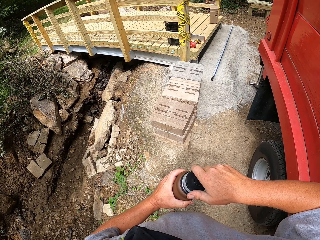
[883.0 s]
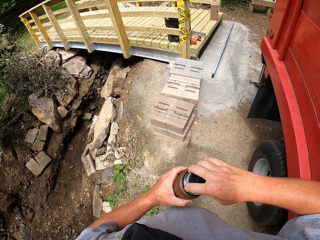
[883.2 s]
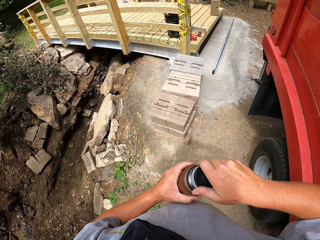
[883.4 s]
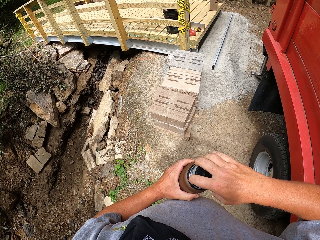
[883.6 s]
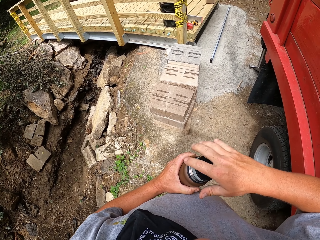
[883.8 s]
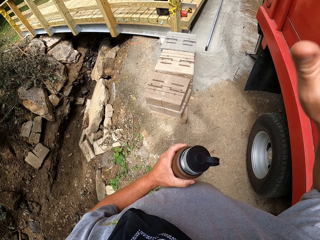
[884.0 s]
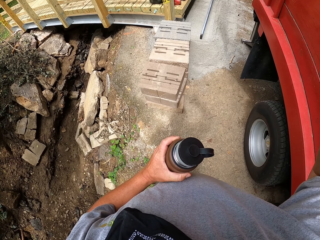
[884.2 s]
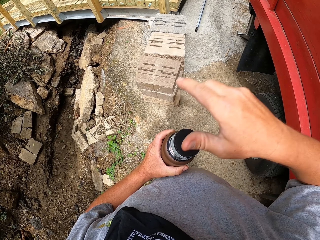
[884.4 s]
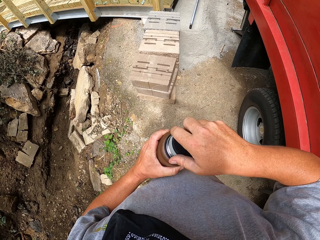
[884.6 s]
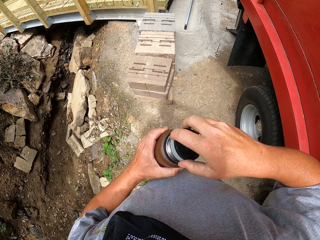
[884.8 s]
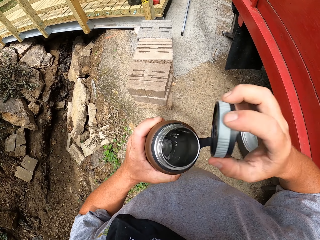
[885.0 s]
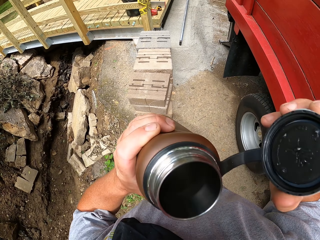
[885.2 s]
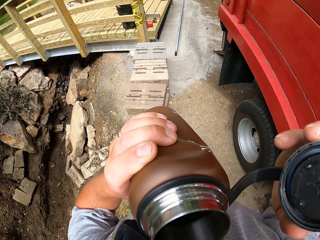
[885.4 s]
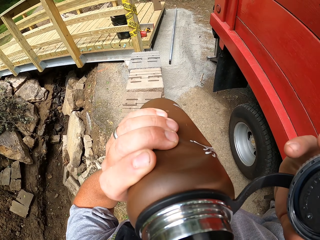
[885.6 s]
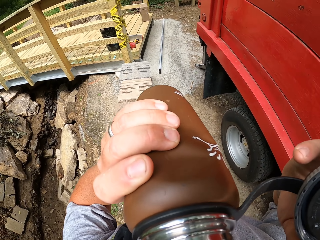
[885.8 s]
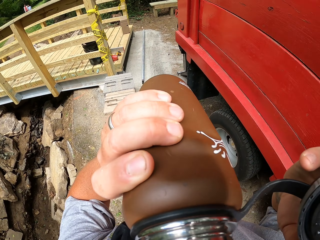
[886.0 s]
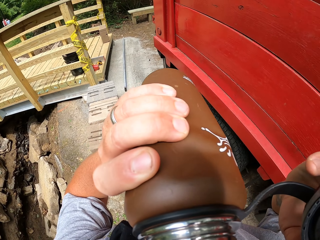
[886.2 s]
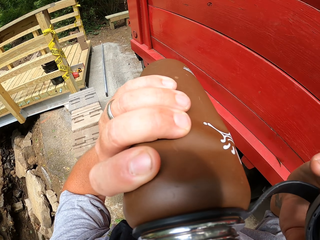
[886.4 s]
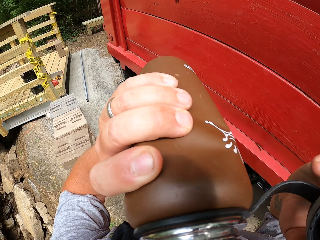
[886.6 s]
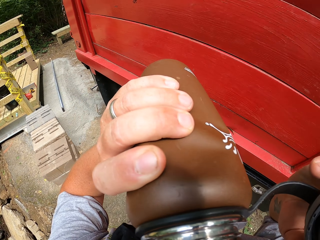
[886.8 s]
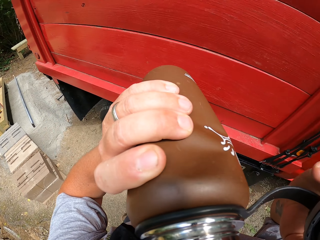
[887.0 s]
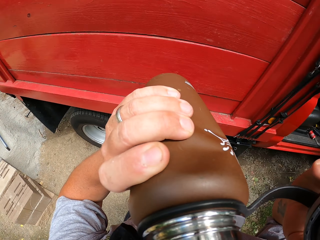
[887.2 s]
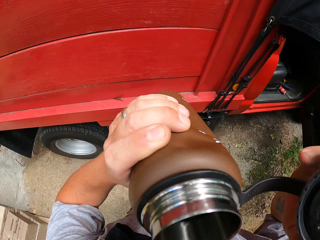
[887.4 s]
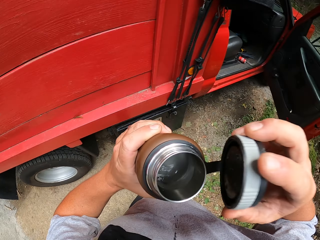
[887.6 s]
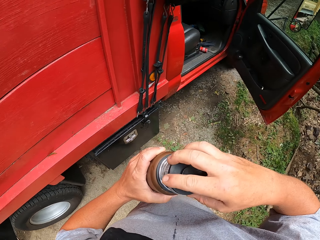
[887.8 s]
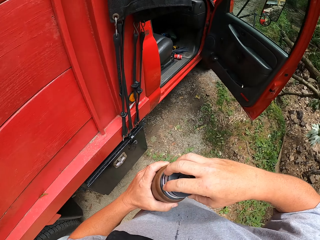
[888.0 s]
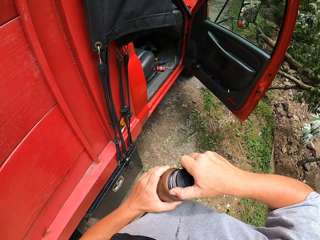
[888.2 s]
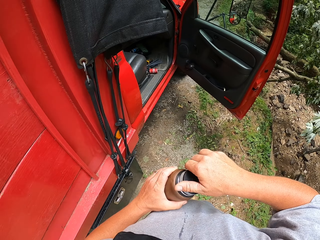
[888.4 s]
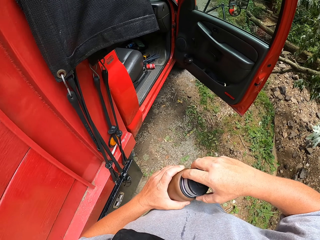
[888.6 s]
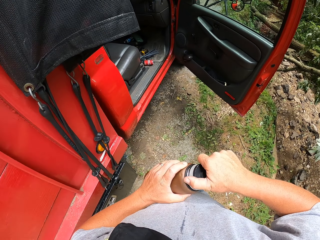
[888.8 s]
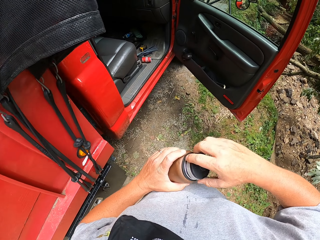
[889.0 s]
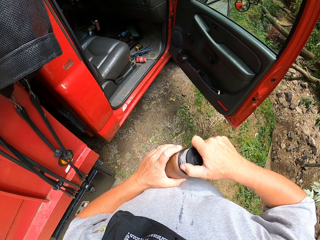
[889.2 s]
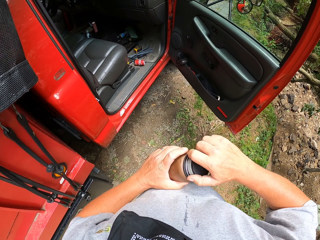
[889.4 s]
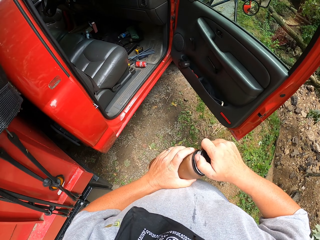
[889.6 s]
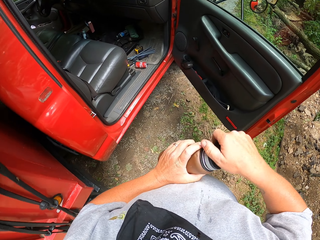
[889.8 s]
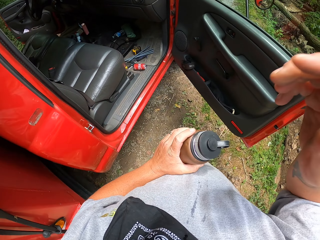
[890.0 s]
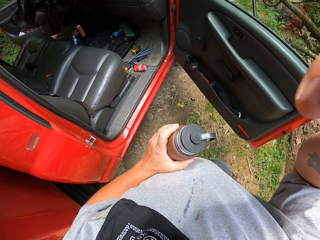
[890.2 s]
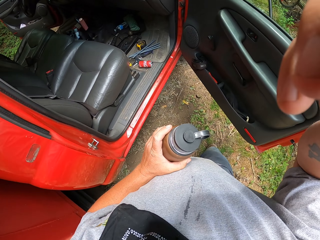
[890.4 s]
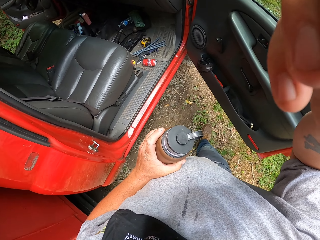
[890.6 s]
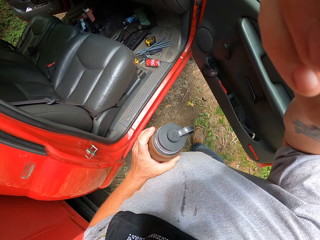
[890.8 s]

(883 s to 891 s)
The camera wearer drinks water from the vacuum flask. They close the vacuum flask. They walk around. They adjust the camera.
